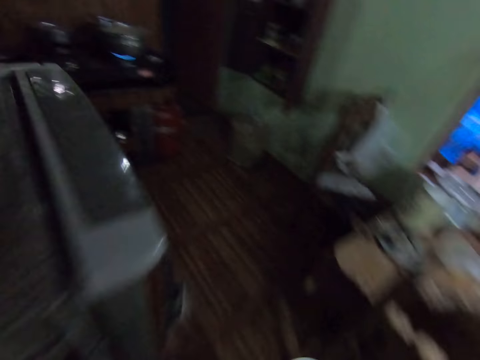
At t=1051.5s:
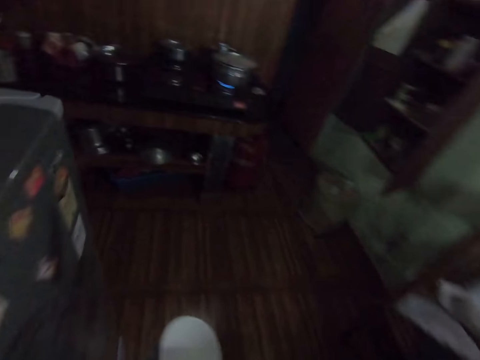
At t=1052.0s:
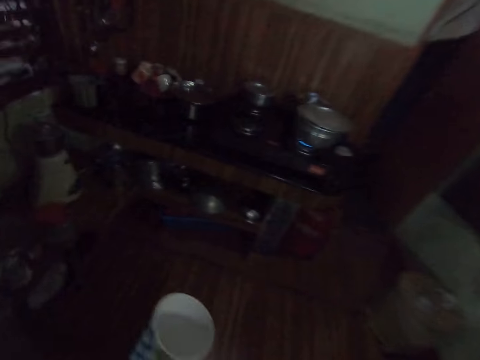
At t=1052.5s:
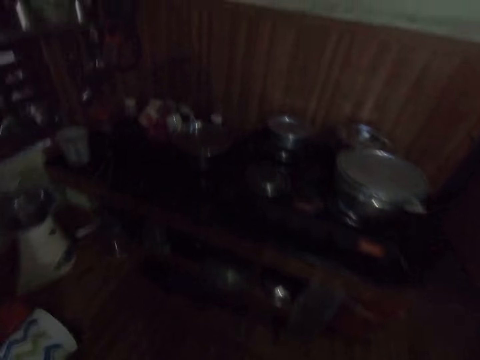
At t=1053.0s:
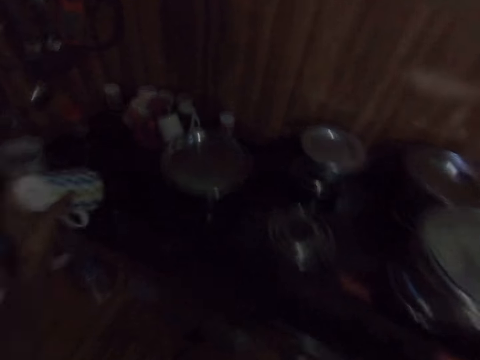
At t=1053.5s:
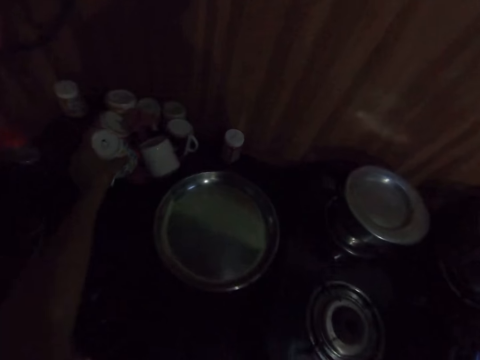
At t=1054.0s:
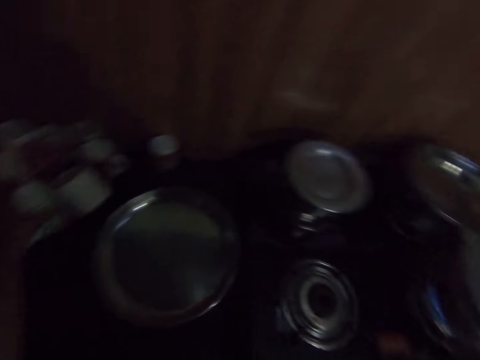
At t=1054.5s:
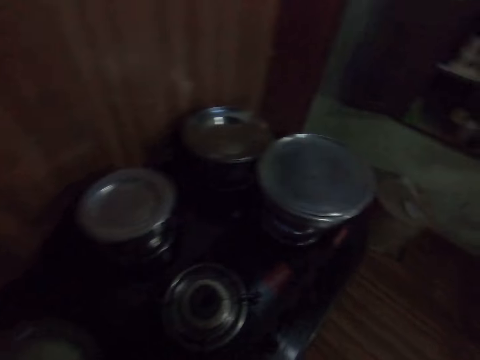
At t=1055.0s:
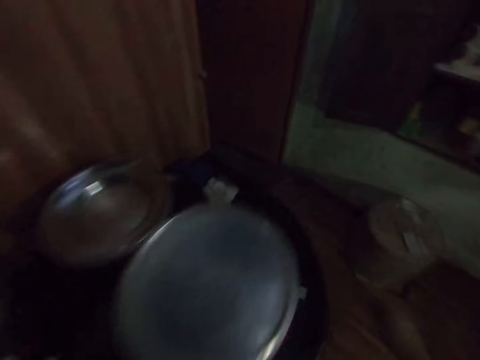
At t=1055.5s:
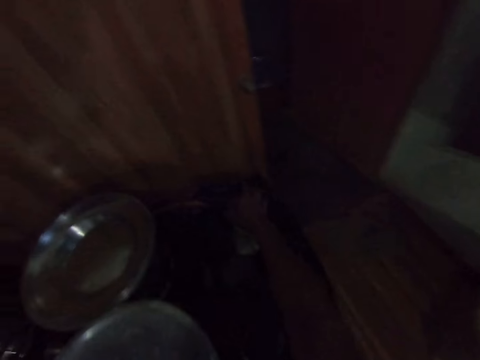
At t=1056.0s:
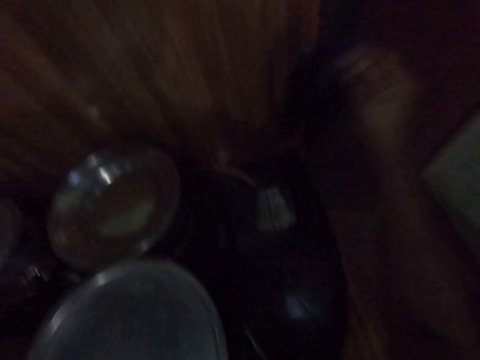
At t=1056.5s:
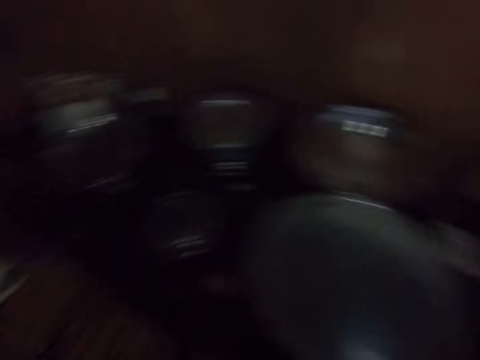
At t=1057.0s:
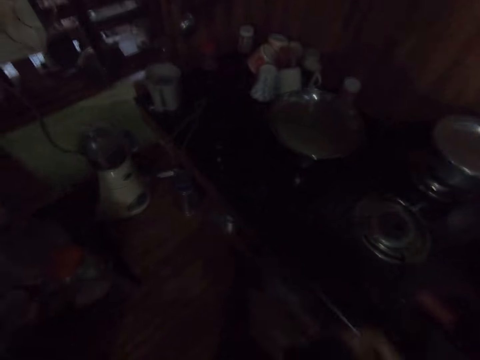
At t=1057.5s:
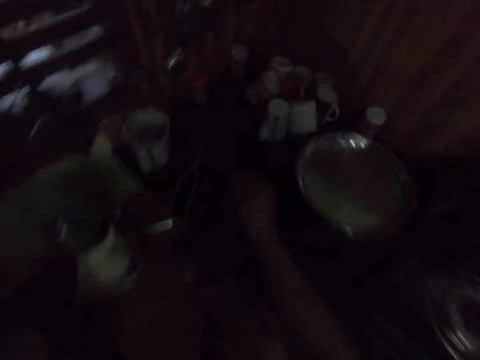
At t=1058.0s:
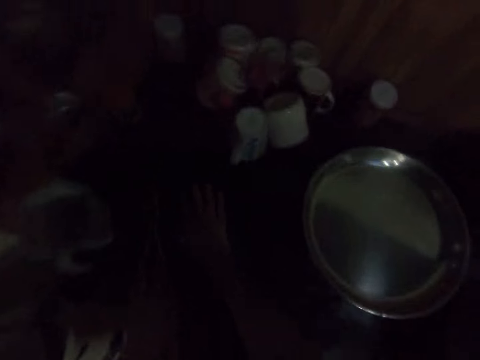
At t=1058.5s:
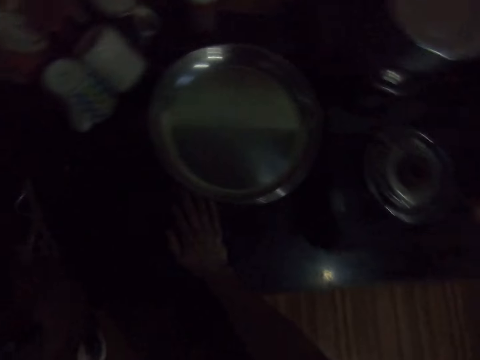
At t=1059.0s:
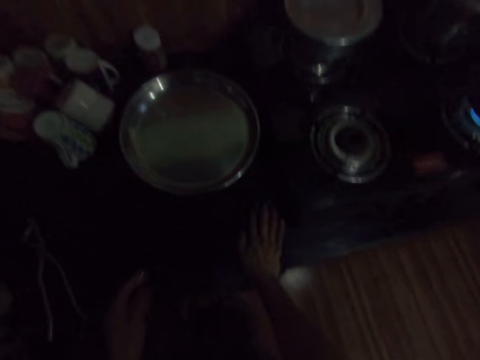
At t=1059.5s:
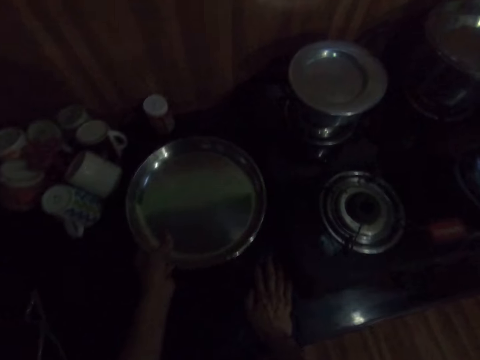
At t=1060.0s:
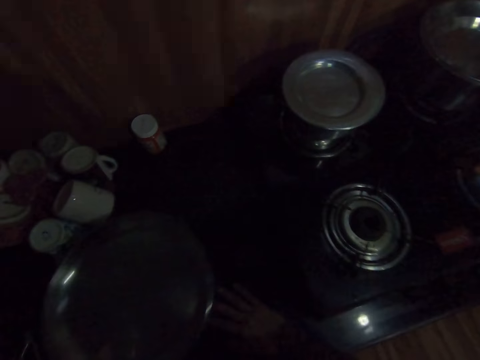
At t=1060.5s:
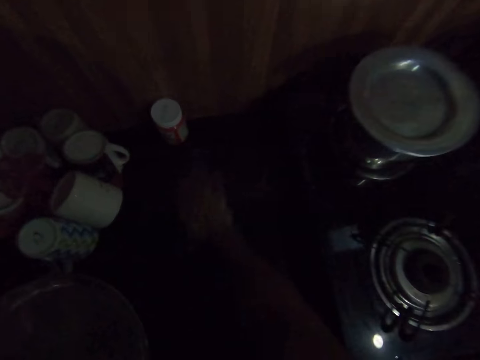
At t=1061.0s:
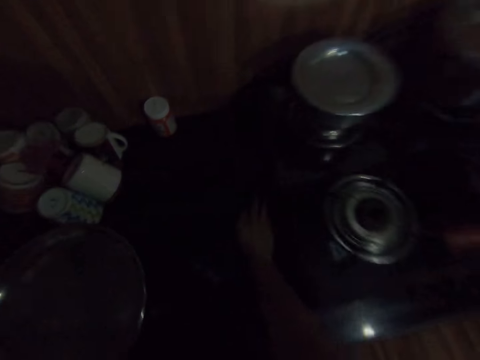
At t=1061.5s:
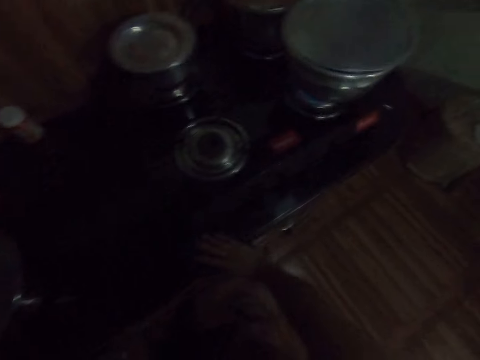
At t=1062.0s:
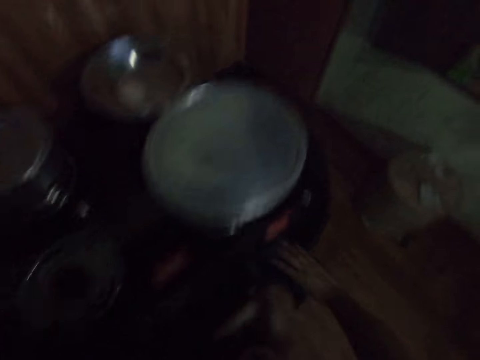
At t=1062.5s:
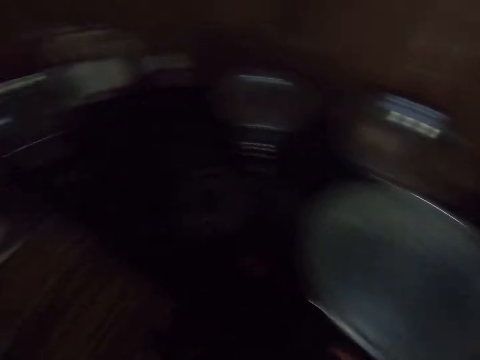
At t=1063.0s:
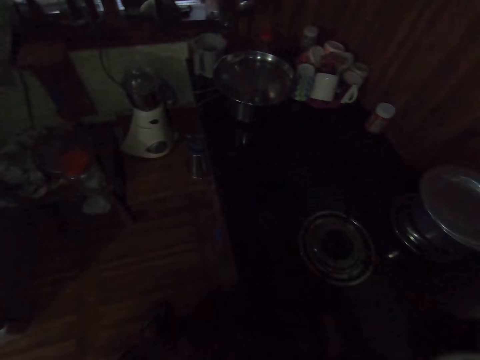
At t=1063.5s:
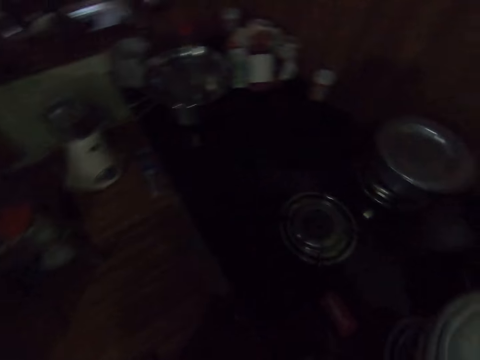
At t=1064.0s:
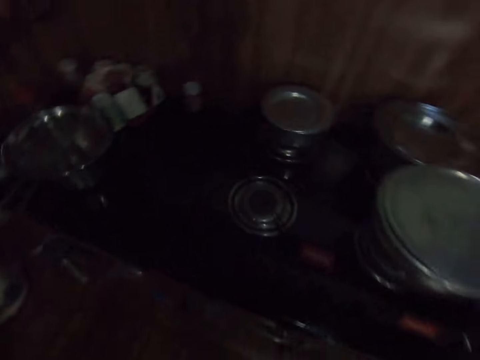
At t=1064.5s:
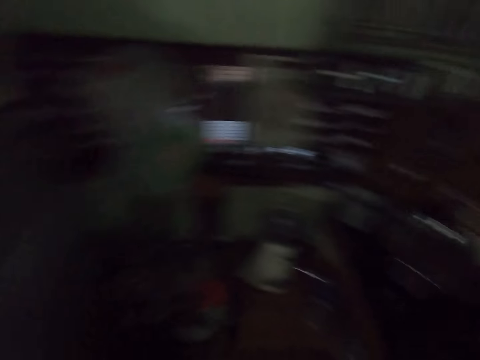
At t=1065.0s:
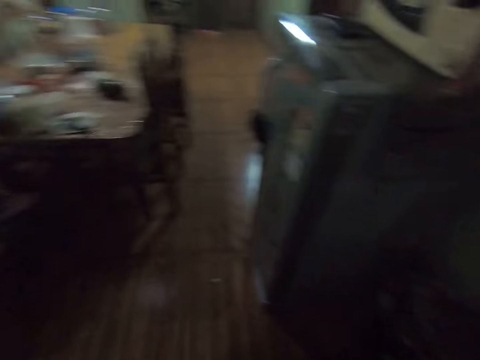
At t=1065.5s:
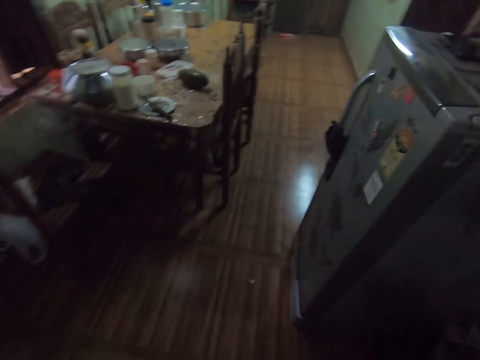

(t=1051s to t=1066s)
The camera wearer passes the cup from her right hand to her left hand. She drops the cup on a kitchen cabinet with her left hand. She picks a hand towel from the kitchen cabinet with her right hand. She moves a tray on the kitchen cabinet with her left hand. She cleans the kitchen cabinet with the hand towel in her right hand.

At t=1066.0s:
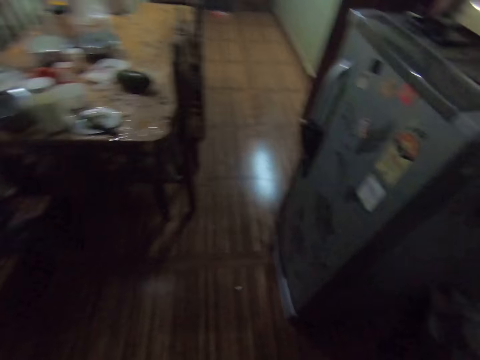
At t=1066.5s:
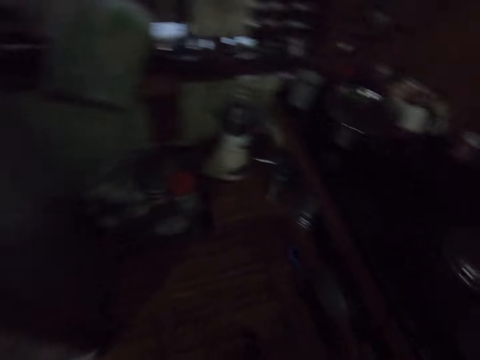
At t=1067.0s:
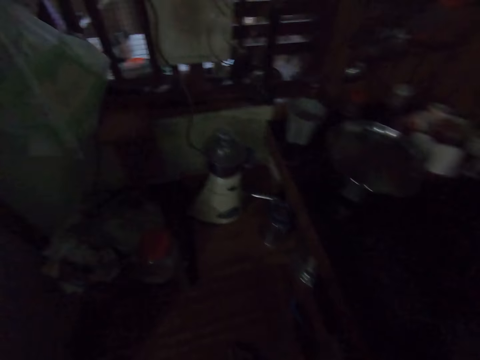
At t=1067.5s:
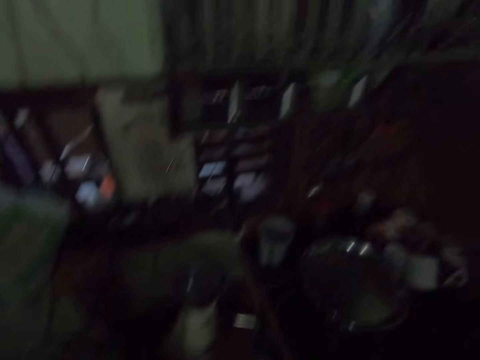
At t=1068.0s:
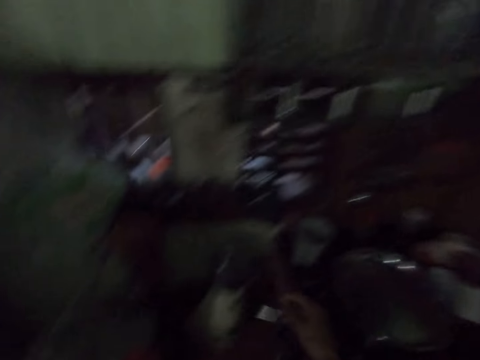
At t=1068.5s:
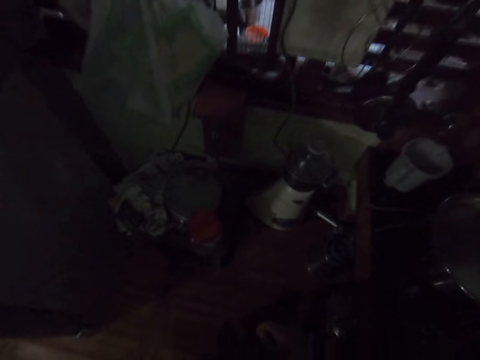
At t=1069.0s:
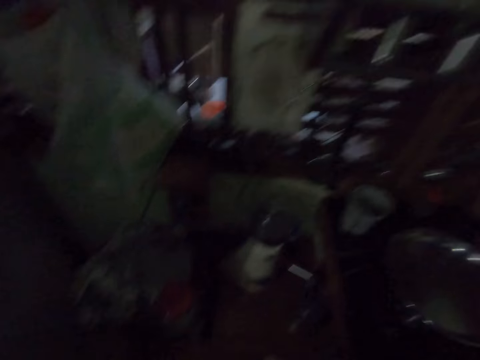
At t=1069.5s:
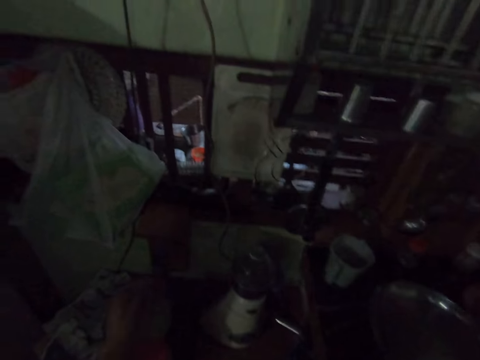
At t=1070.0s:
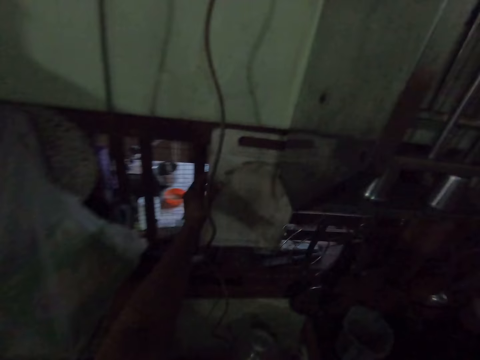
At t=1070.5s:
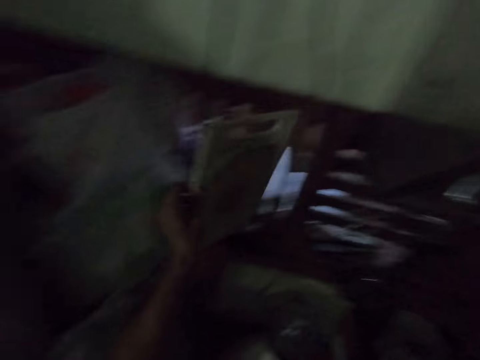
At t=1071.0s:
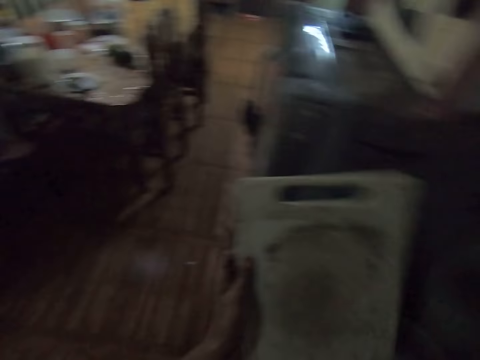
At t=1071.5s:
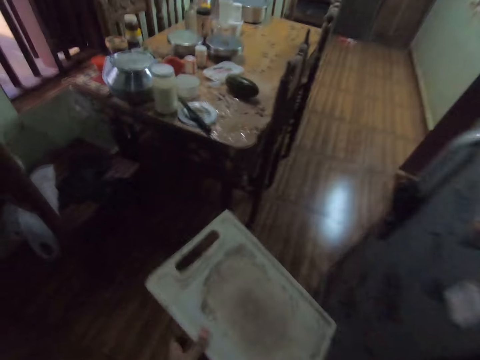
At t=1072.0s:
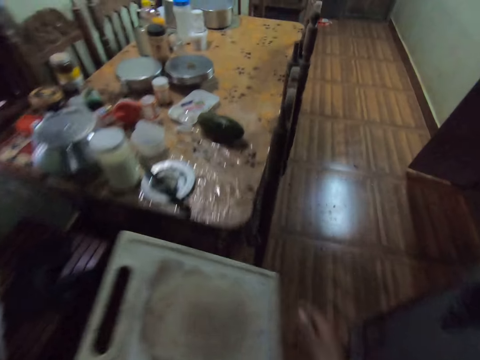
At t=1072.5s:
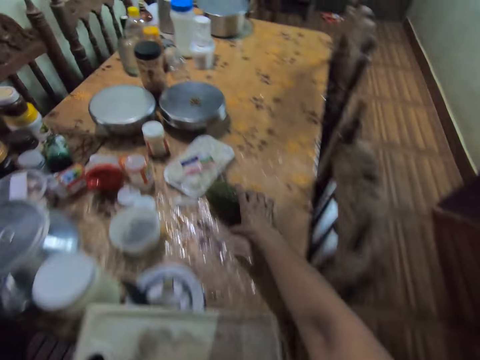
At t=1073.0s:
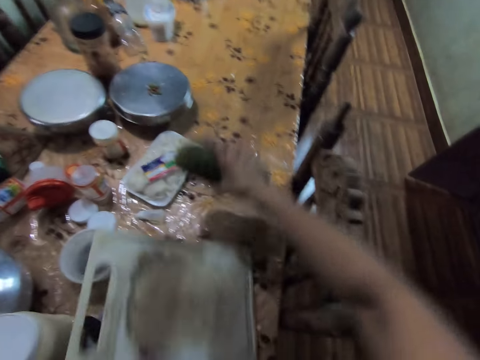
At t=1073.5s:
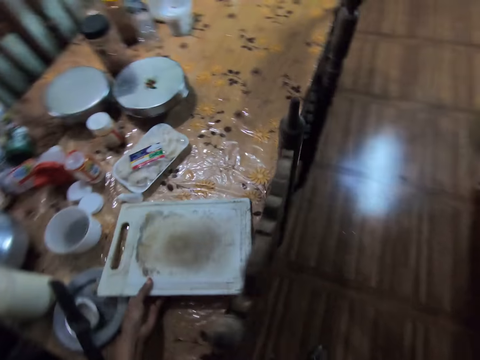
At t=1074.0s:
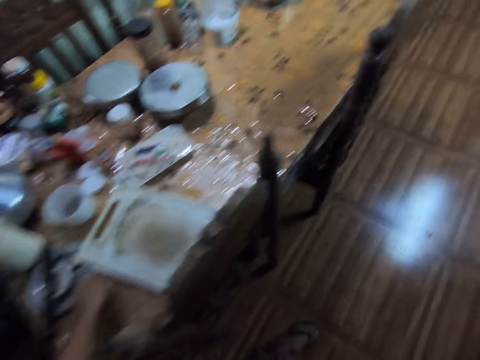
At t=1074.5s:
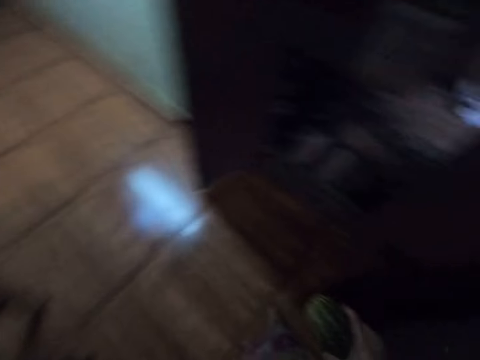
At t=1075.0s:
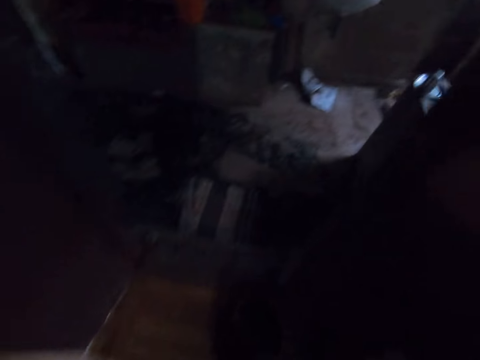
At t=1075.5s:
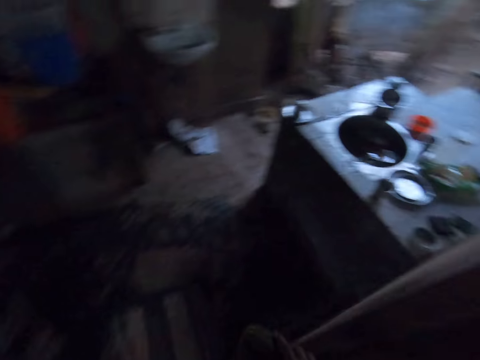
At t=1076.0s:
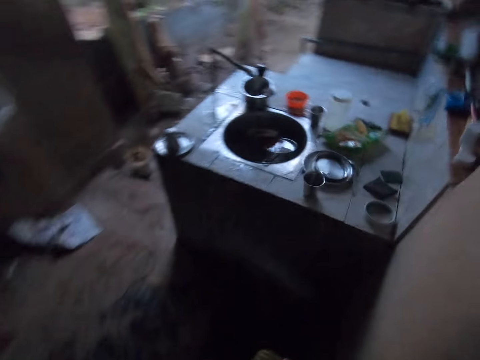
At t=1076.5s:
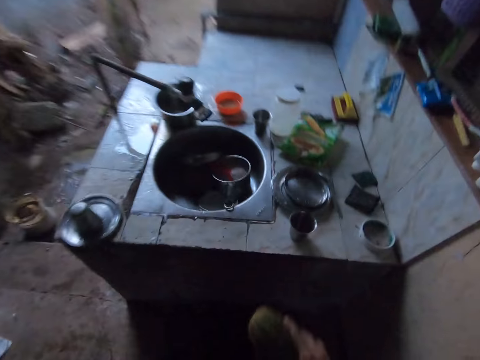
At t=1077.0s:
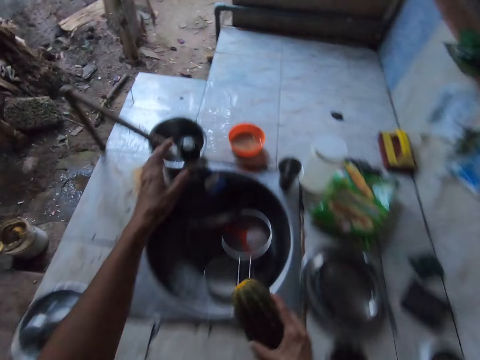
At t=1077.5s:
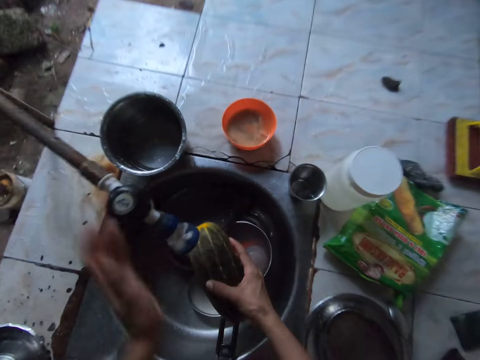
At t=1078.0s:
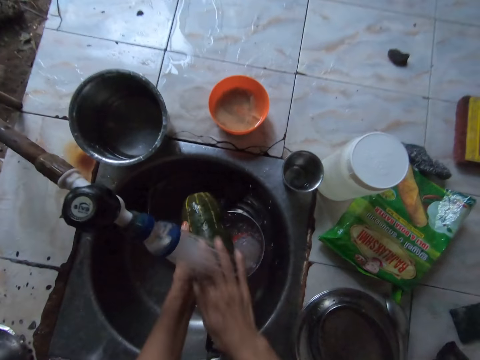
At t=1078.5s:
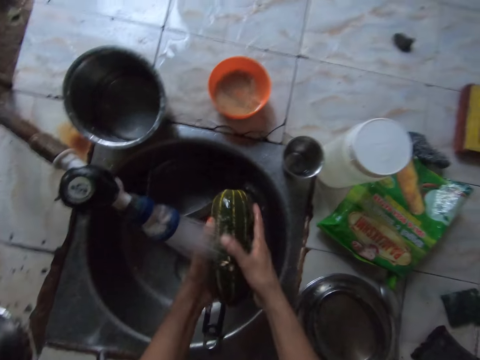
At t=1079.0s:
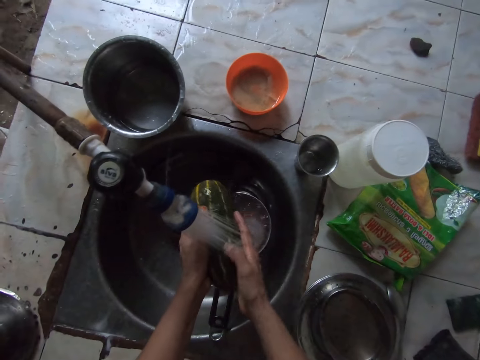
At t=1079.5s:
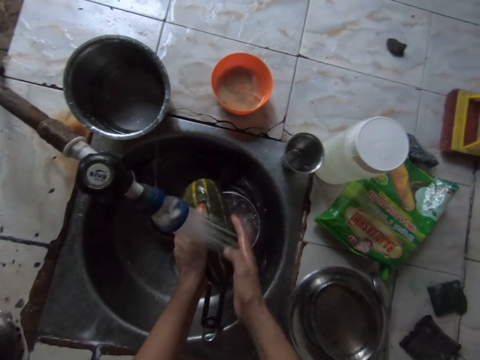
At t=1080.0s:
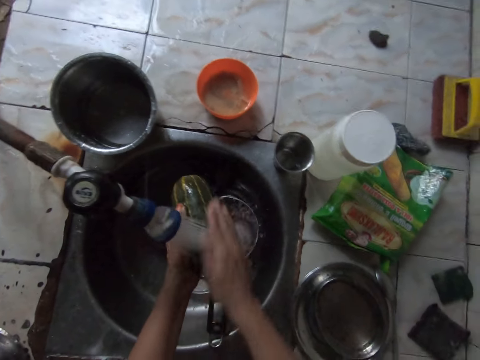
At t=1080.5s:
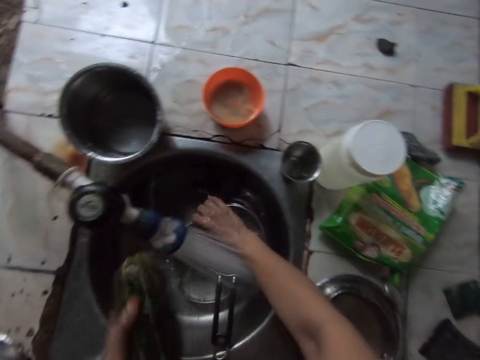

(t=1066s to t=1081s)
The camera wearer picks a chopping board with her left hand. She picks a cucumber from the dining table with her right hand. She drops the chopping board on the dining table with her left hand. She opens the sink tap with her left hand. She rinses the cucumber with water from the tap with both hands.
